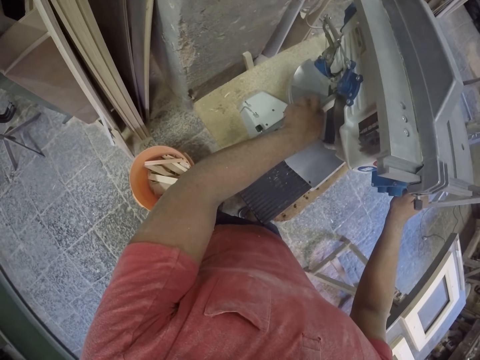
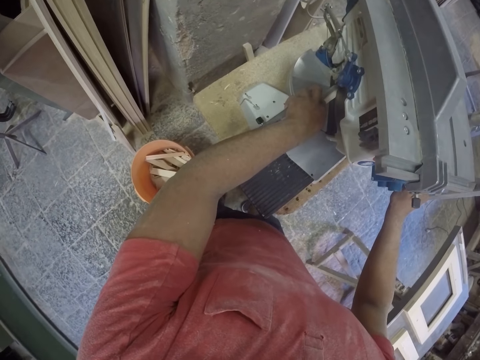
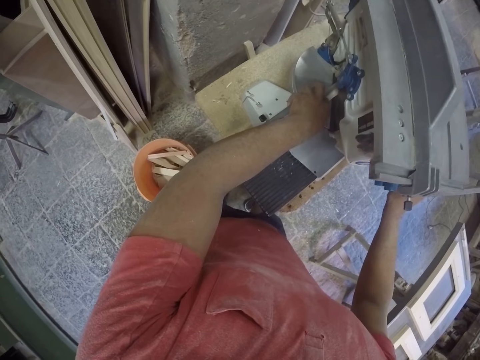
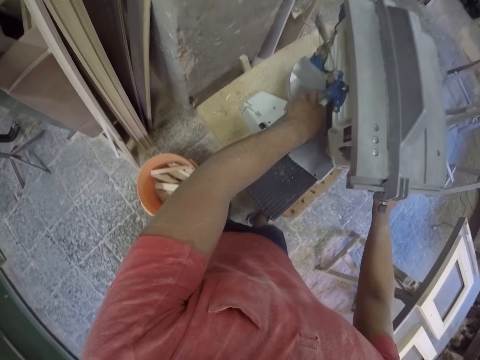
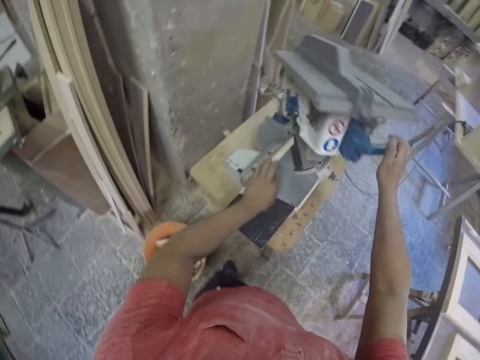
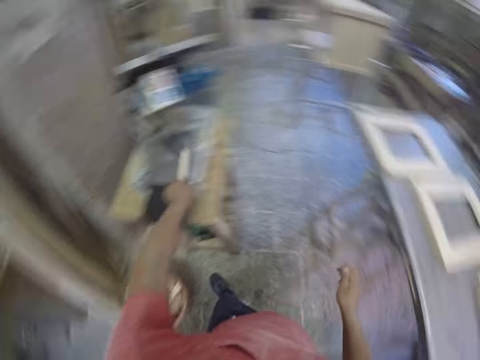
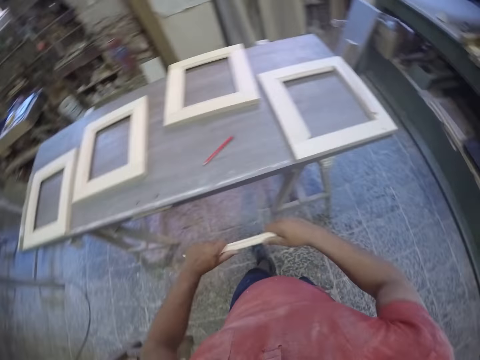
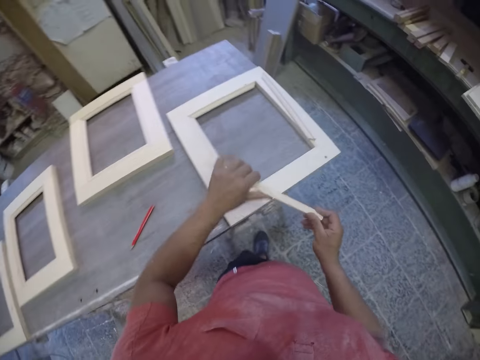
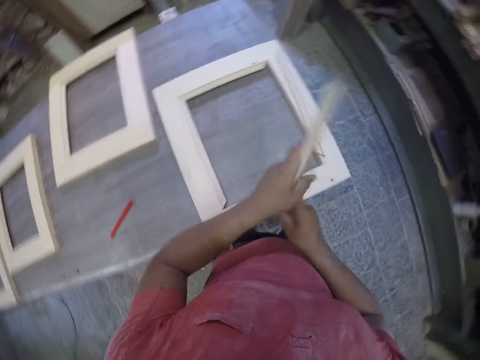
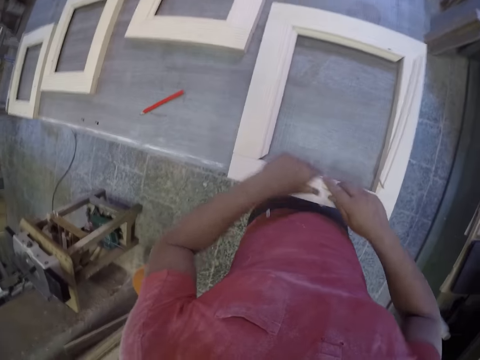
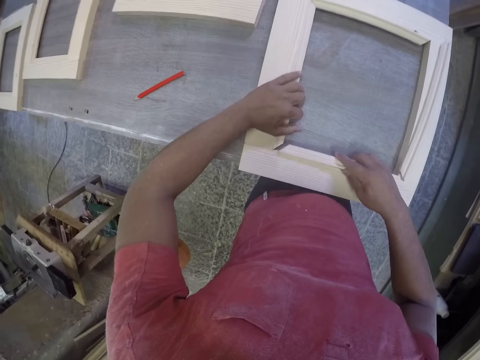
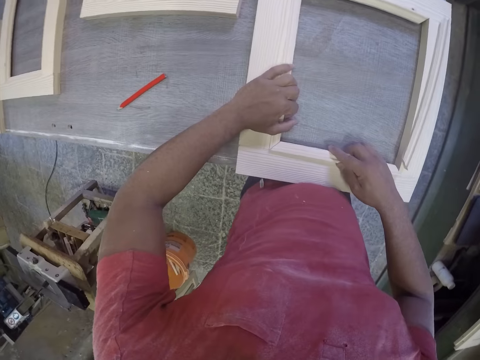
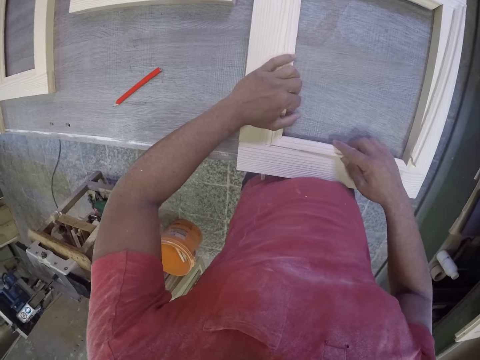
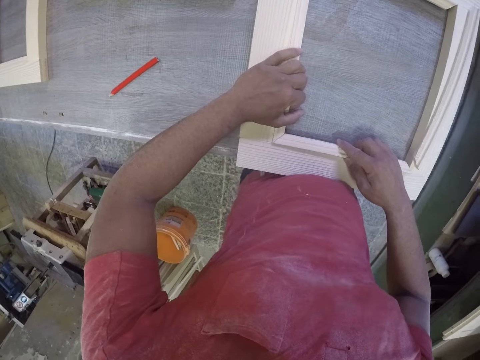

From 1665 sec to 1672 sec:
The camera wearer drops the machine. They try to fix the piece of wood to the frame.

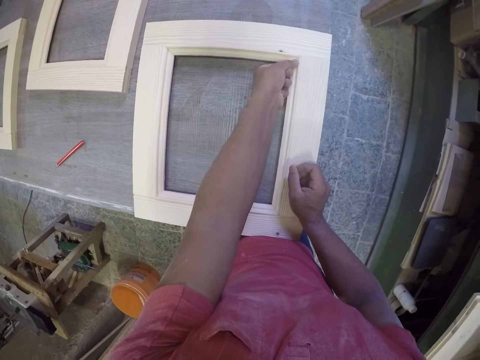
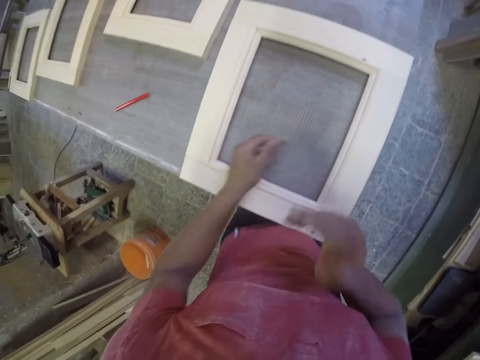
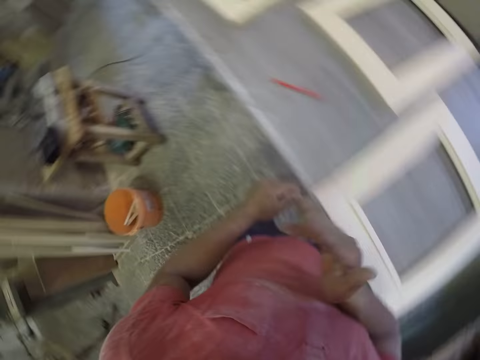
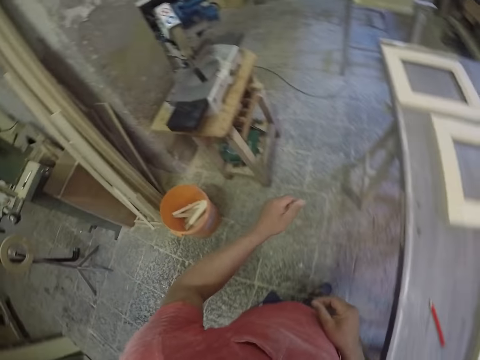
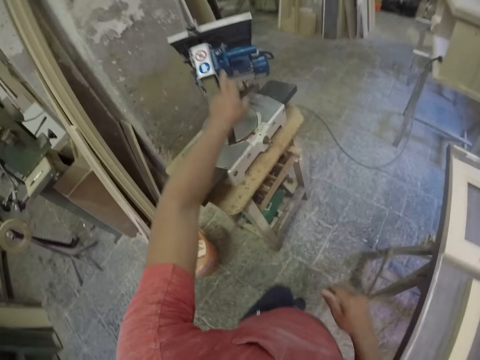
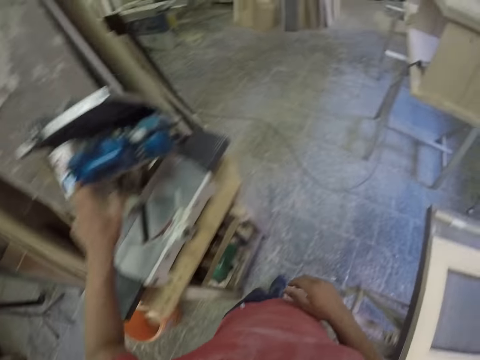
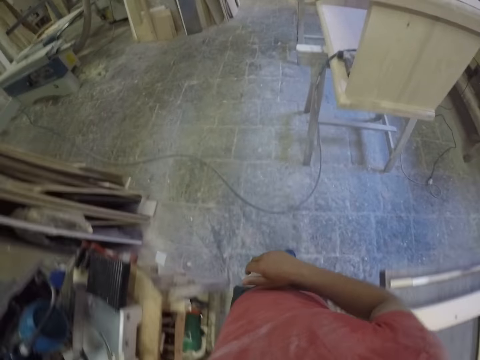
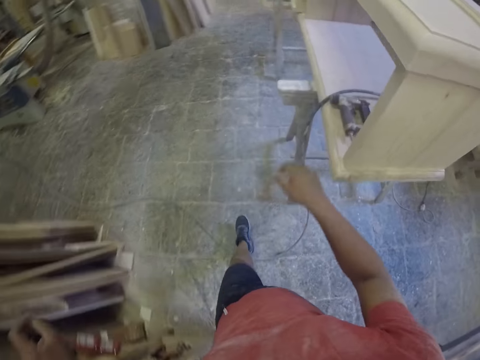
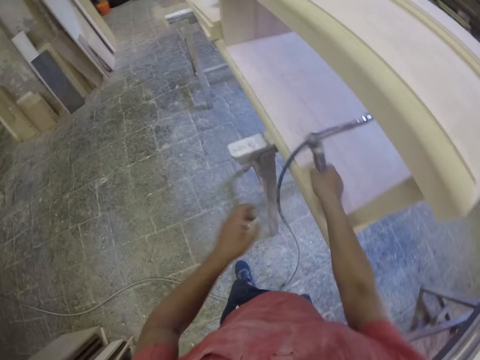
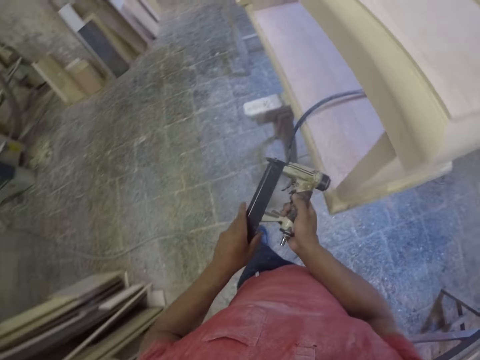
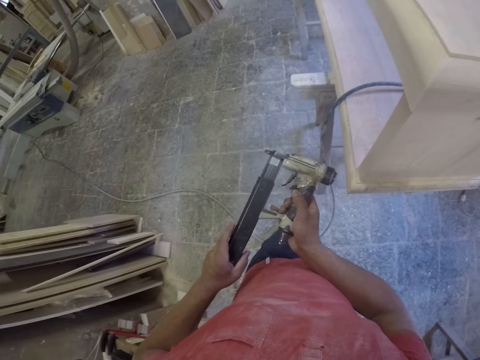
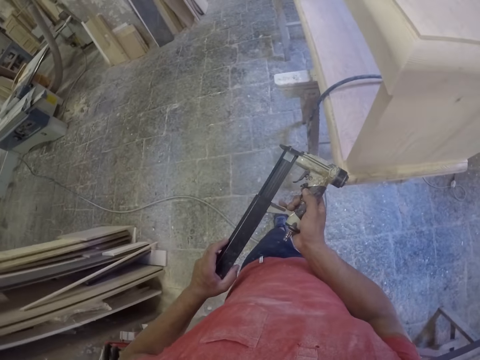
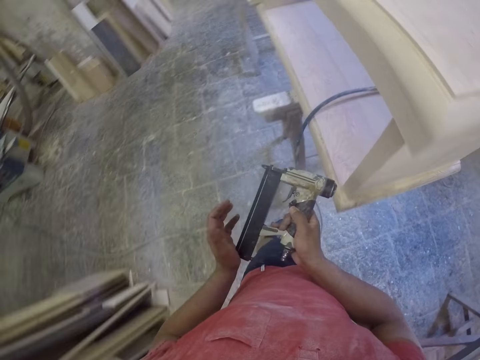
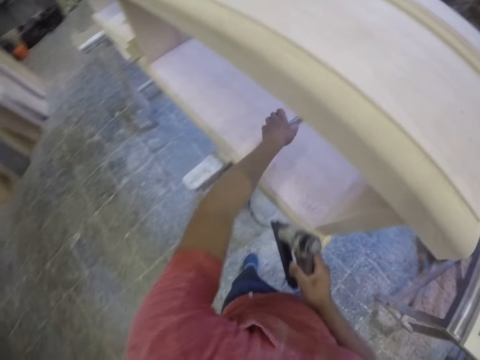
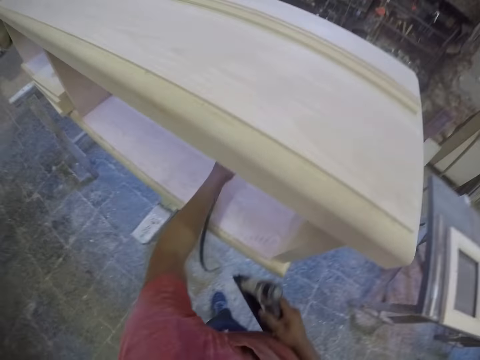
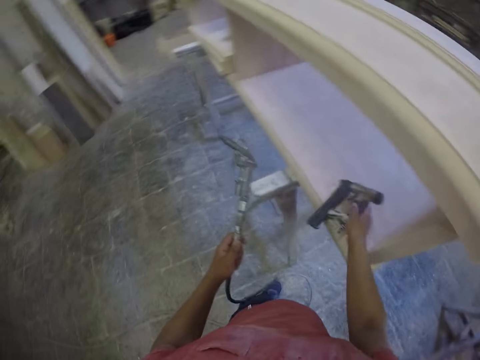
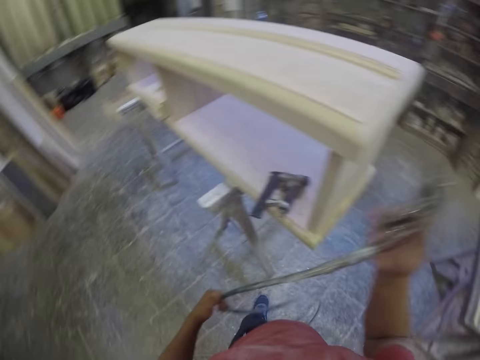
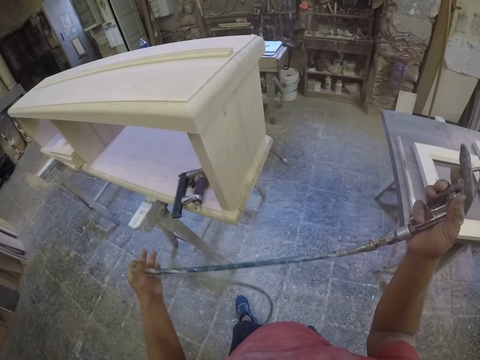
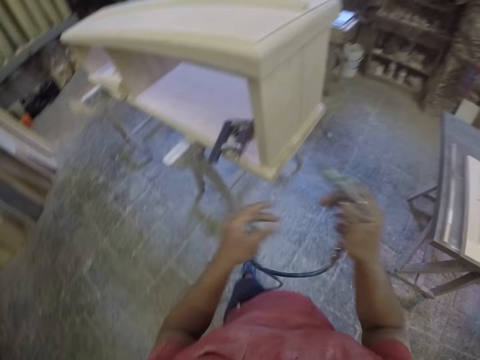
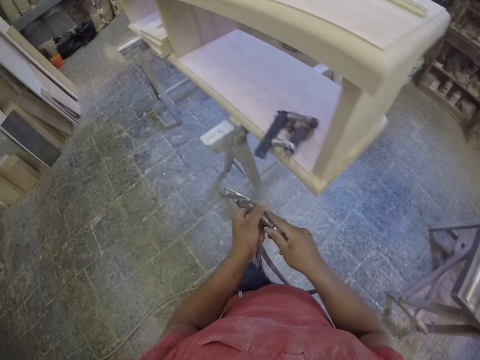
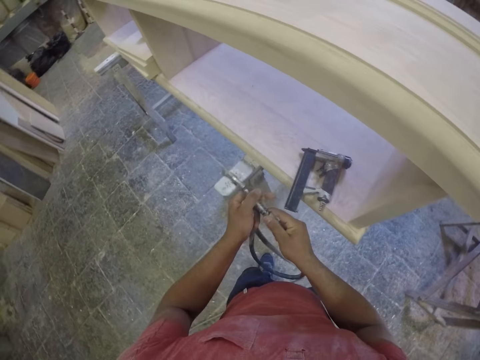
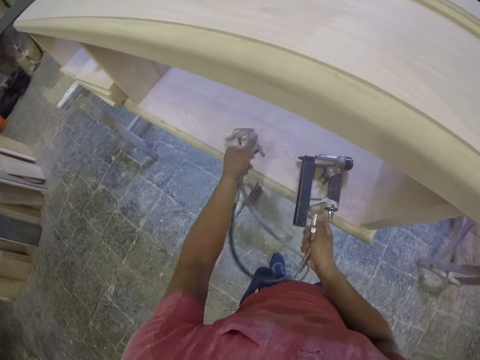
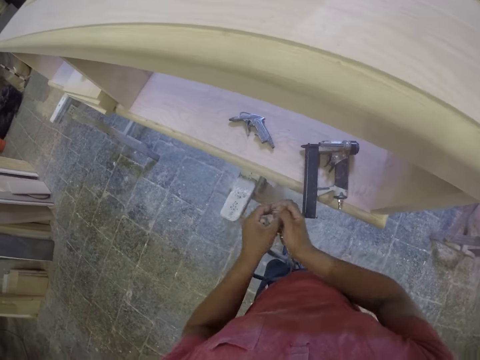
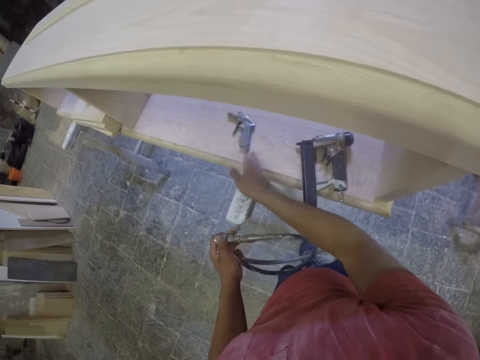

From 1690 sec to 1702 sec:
The camera wearer switches off the machine and walks around. They pick up a staple gun or drill. They open the staple gun and close the staple gun. They pull a cable. They pick up the staple gun and drop the staple gun. They remove the cable from another drill. They drop the staple gun.

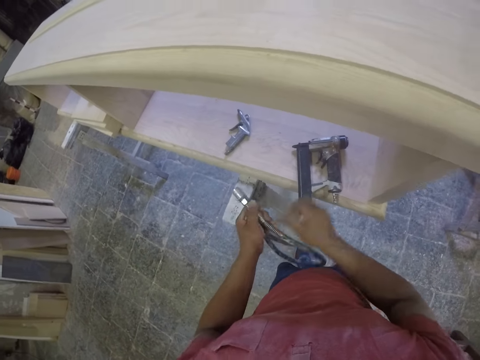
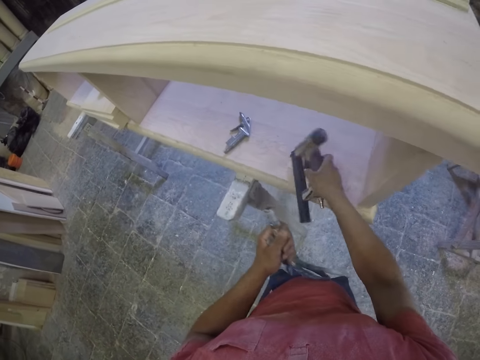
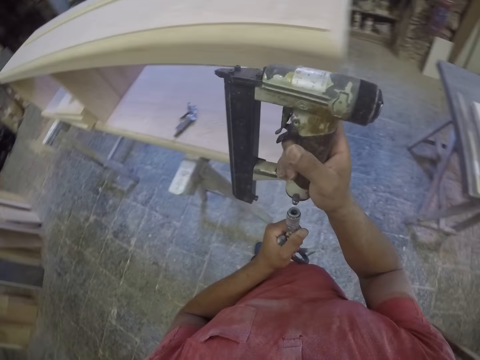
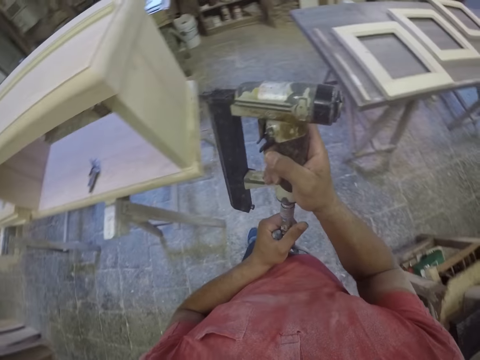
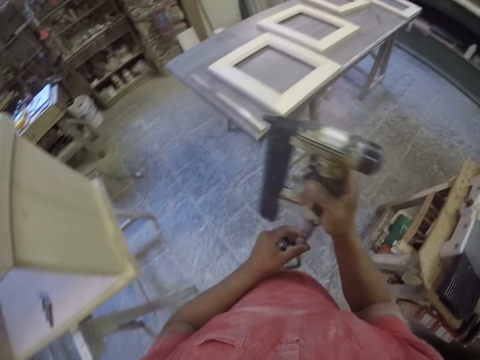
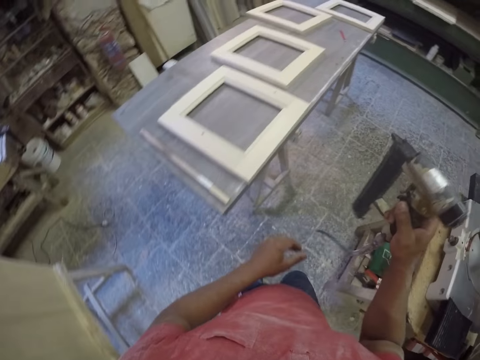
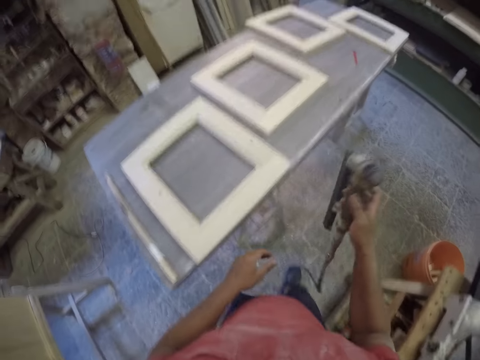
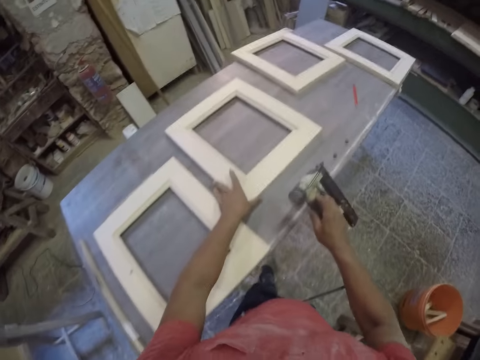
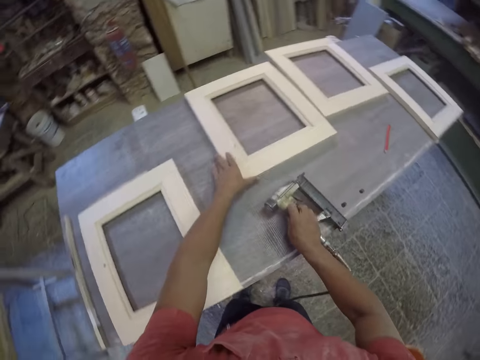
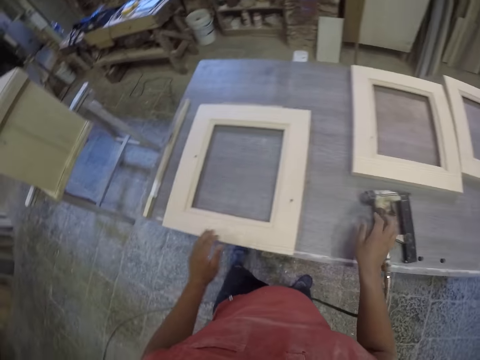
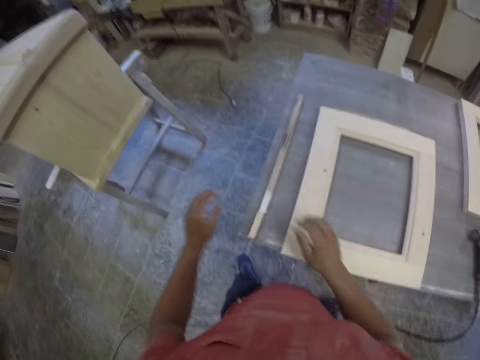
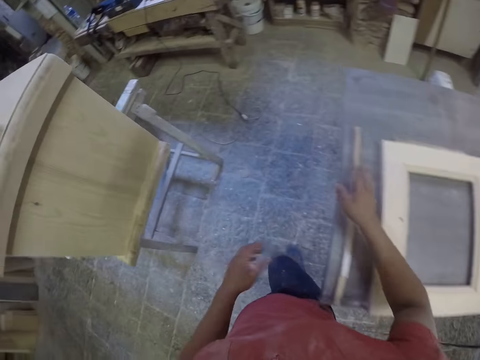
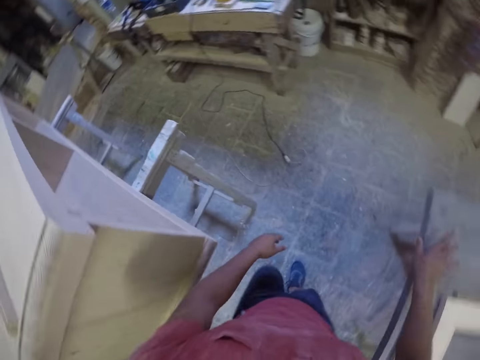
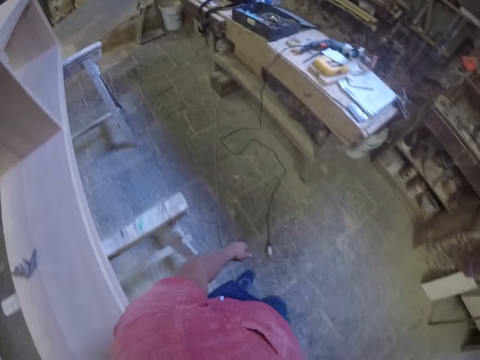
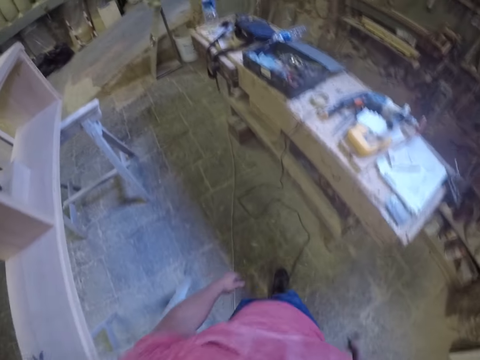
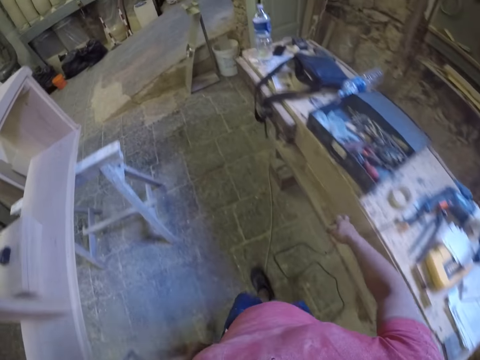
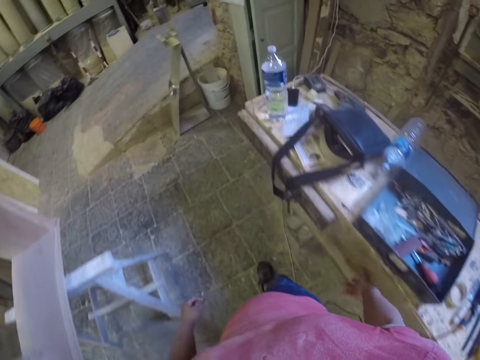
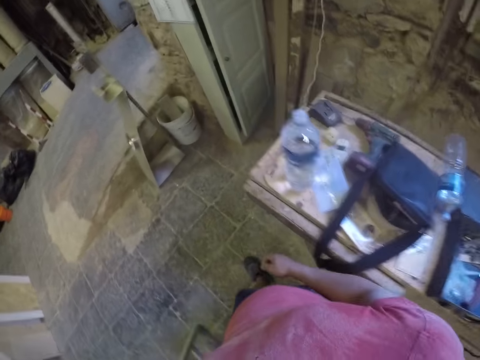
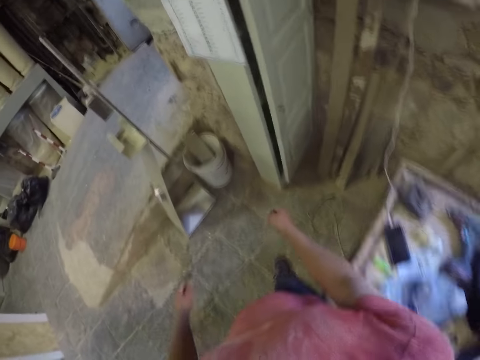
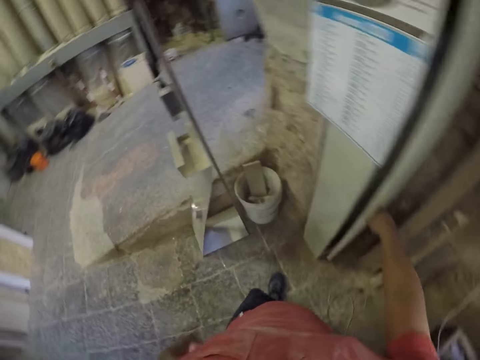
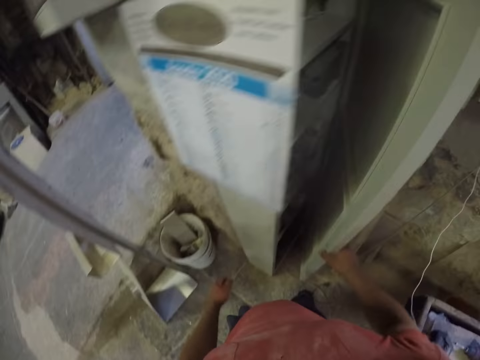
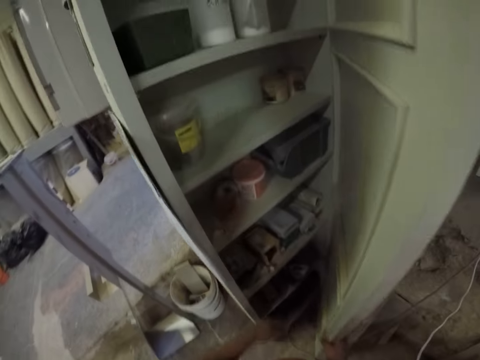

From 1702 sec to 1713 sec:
The camera wearer picks up the staple gun. They fix the cable to the staple gun. They walk around. They push the frame. They drop the staple gun. They walk around. They open the door.
